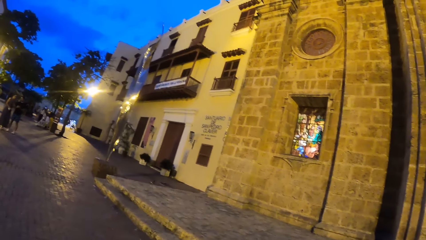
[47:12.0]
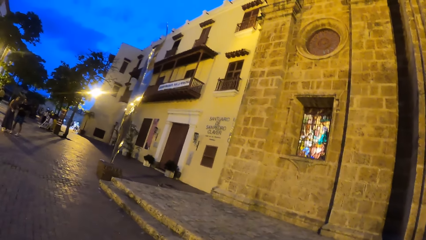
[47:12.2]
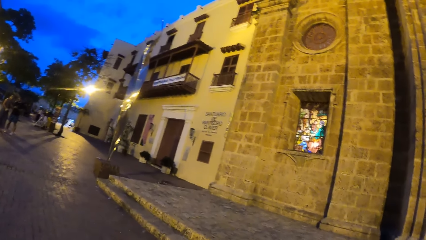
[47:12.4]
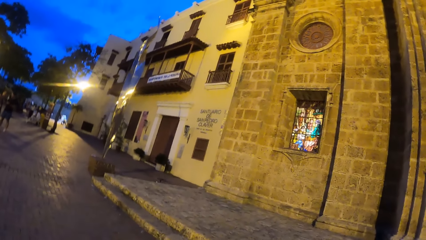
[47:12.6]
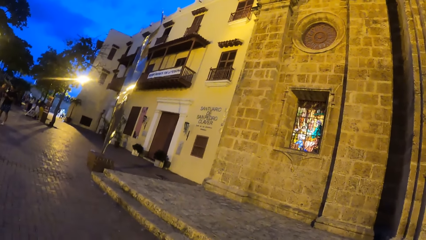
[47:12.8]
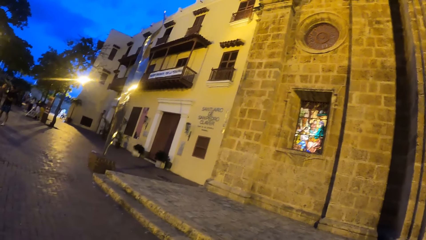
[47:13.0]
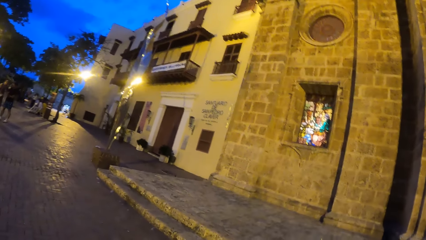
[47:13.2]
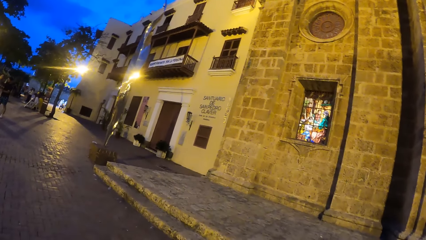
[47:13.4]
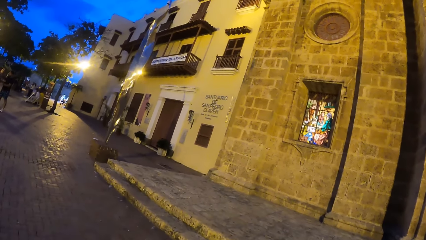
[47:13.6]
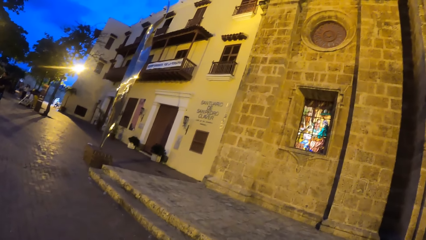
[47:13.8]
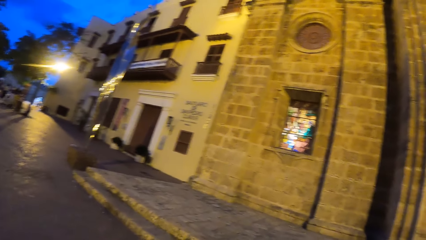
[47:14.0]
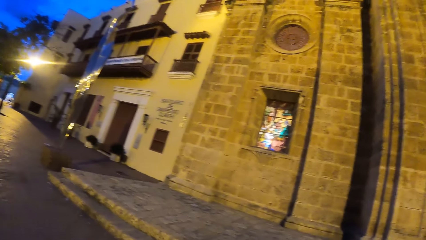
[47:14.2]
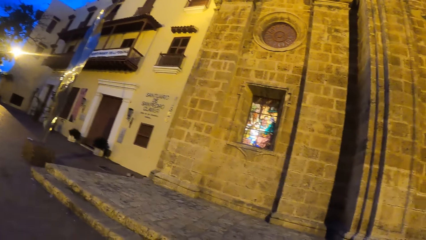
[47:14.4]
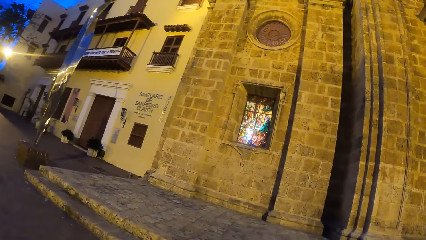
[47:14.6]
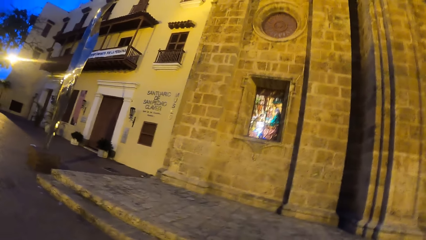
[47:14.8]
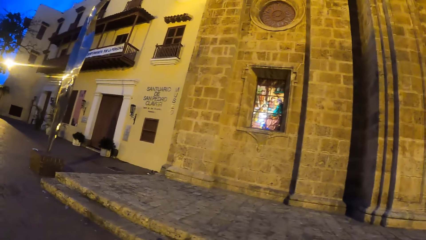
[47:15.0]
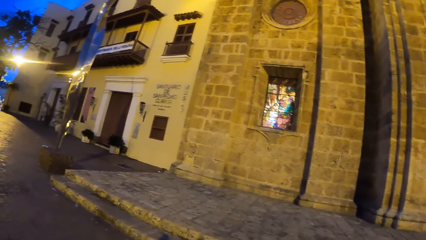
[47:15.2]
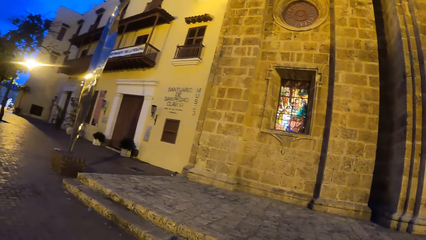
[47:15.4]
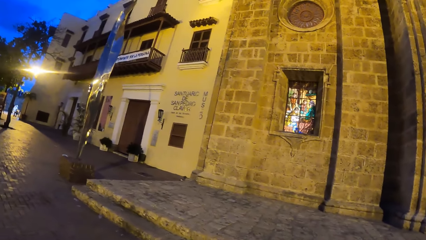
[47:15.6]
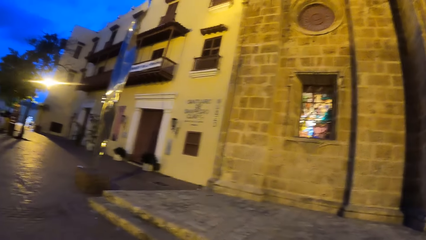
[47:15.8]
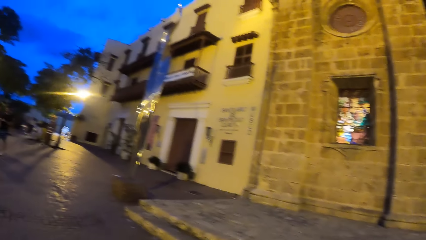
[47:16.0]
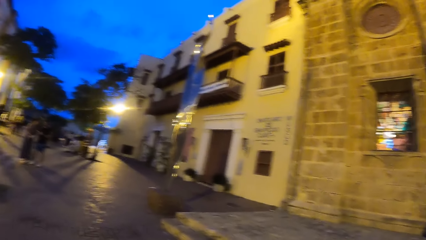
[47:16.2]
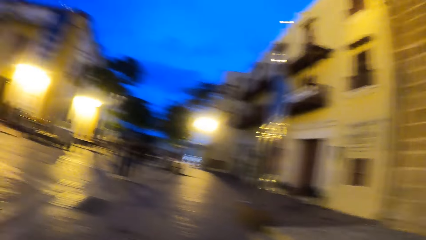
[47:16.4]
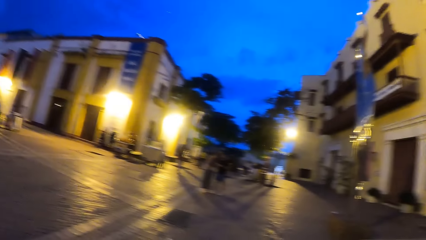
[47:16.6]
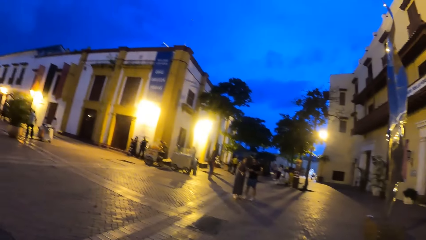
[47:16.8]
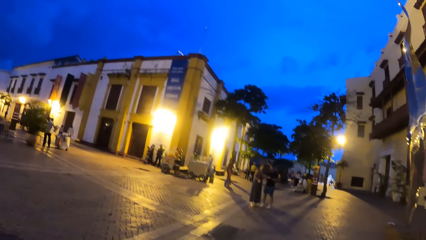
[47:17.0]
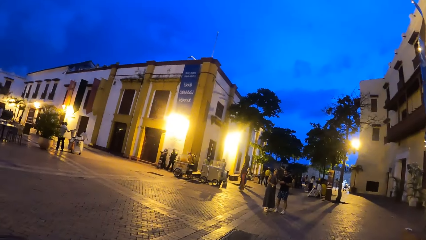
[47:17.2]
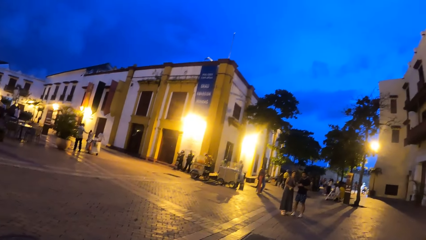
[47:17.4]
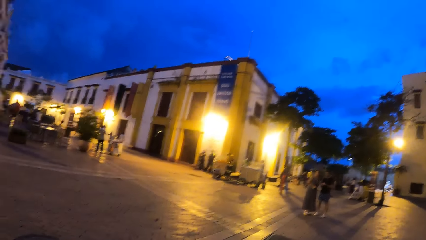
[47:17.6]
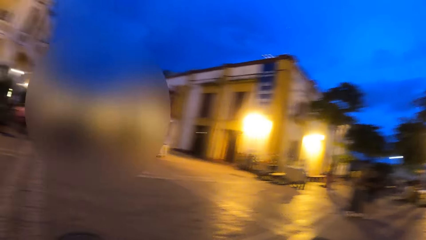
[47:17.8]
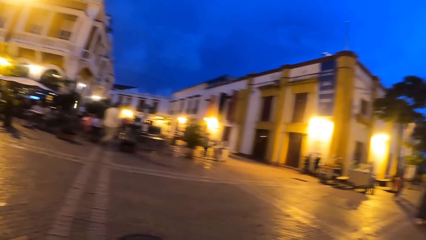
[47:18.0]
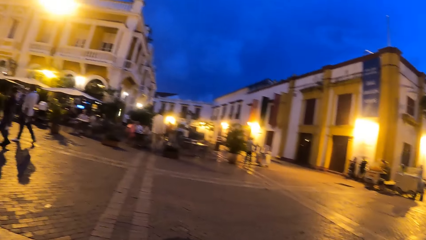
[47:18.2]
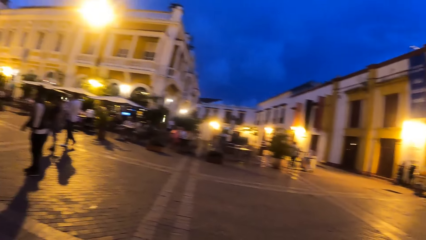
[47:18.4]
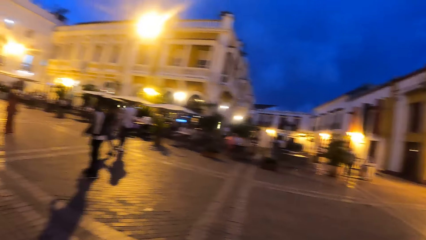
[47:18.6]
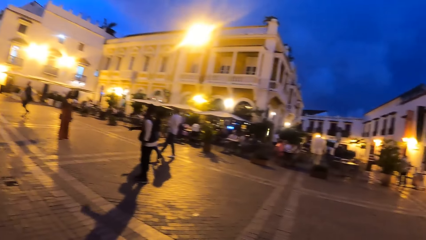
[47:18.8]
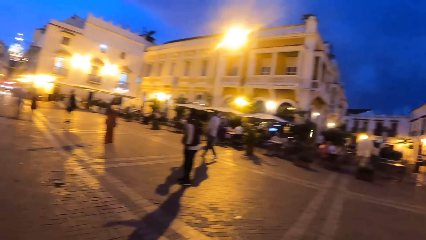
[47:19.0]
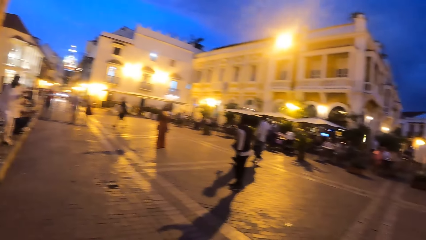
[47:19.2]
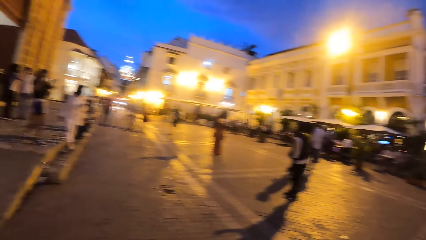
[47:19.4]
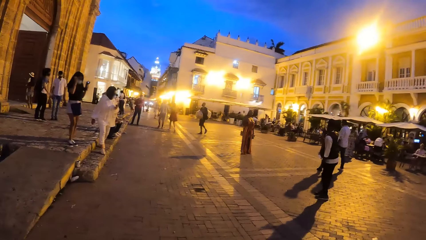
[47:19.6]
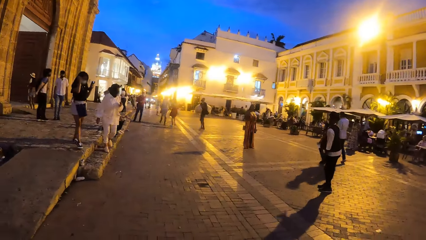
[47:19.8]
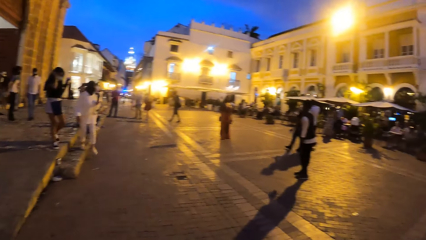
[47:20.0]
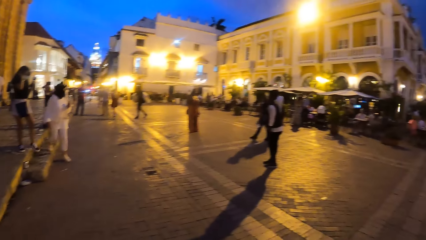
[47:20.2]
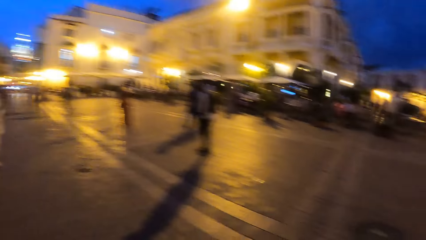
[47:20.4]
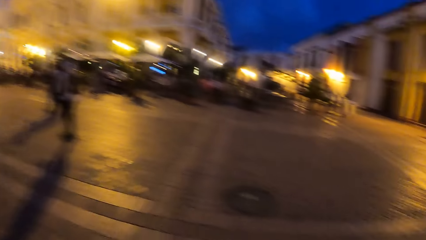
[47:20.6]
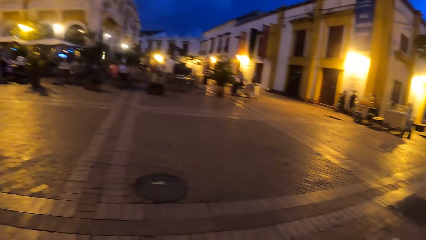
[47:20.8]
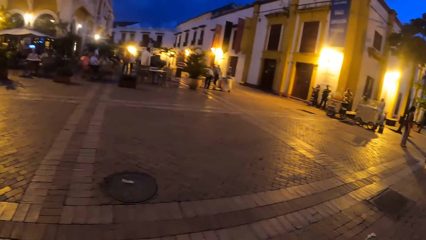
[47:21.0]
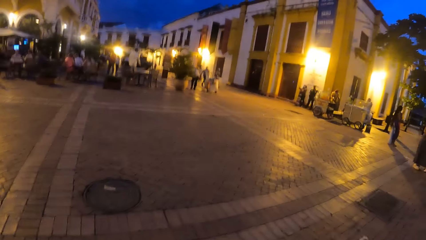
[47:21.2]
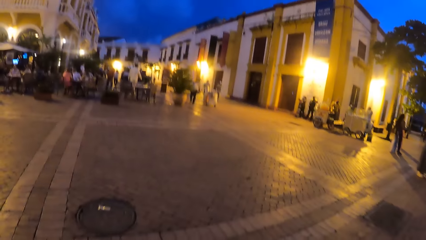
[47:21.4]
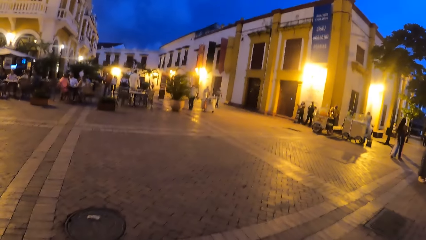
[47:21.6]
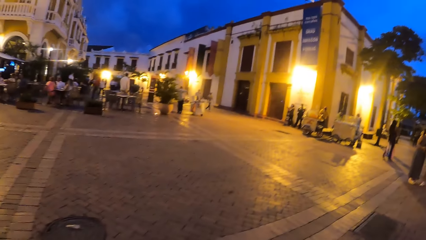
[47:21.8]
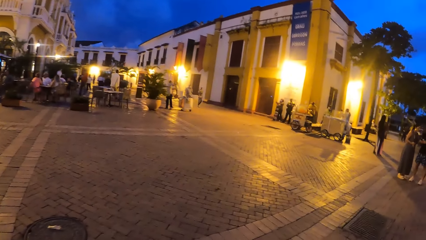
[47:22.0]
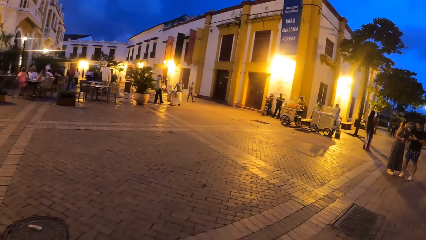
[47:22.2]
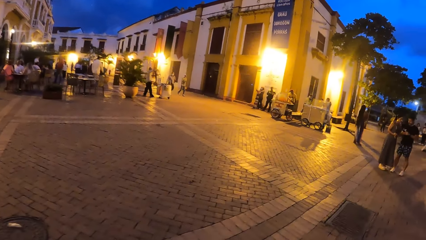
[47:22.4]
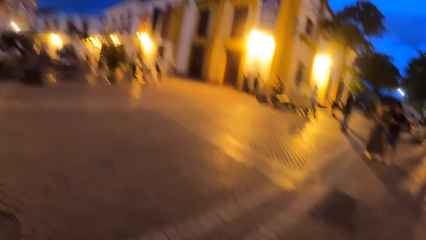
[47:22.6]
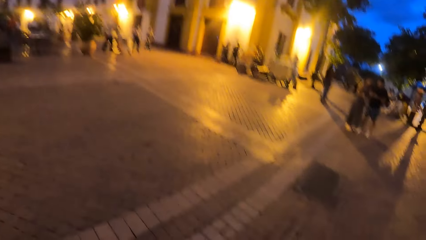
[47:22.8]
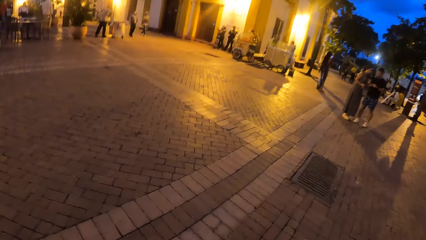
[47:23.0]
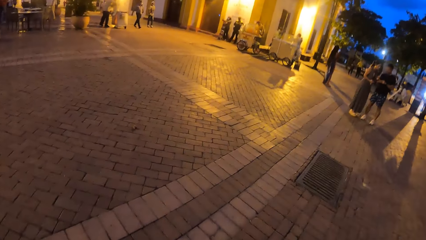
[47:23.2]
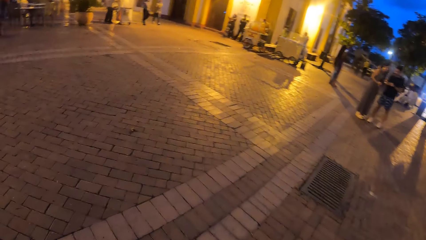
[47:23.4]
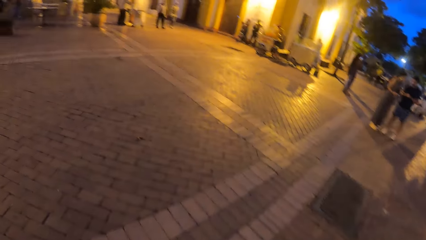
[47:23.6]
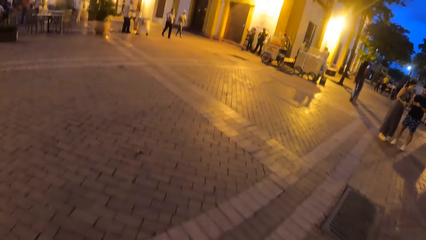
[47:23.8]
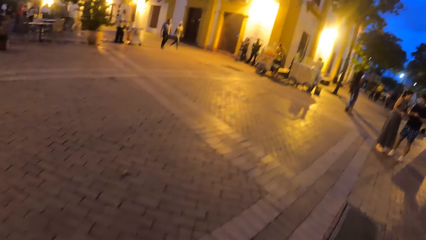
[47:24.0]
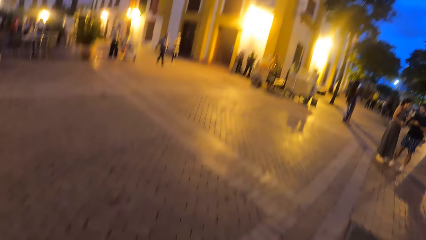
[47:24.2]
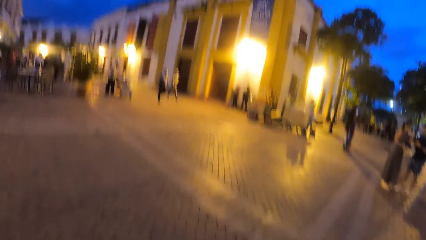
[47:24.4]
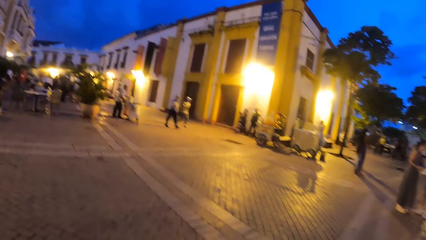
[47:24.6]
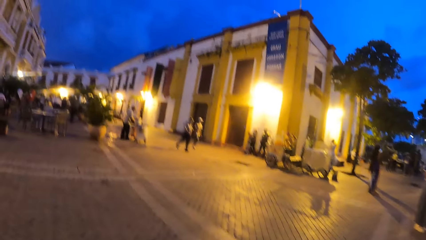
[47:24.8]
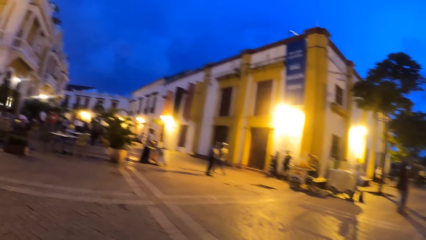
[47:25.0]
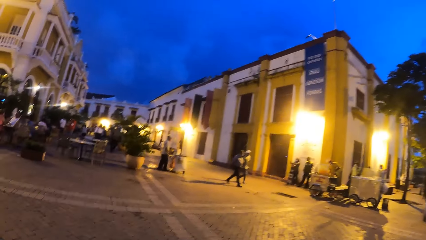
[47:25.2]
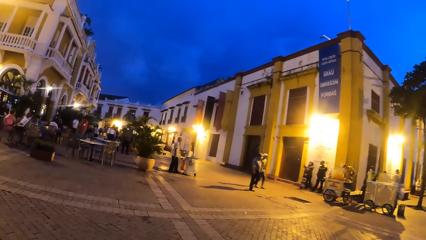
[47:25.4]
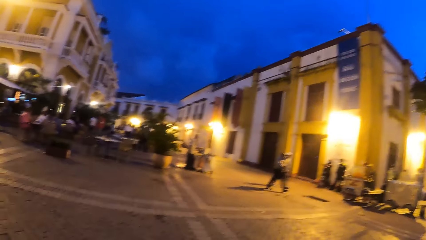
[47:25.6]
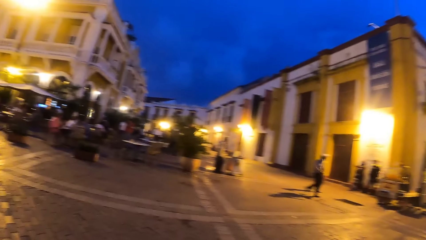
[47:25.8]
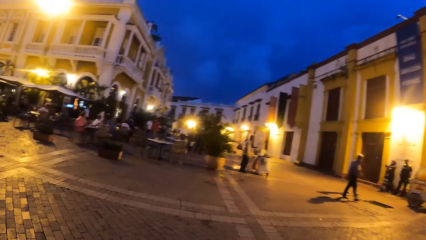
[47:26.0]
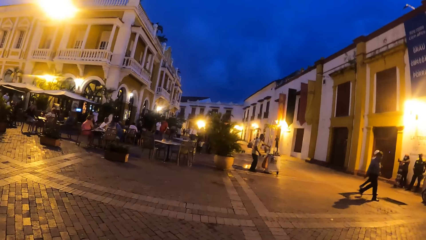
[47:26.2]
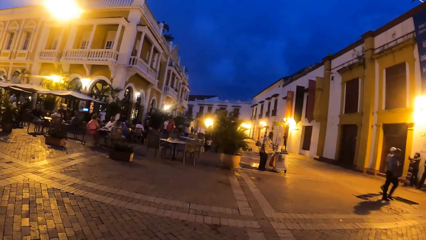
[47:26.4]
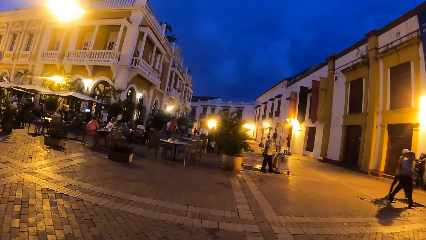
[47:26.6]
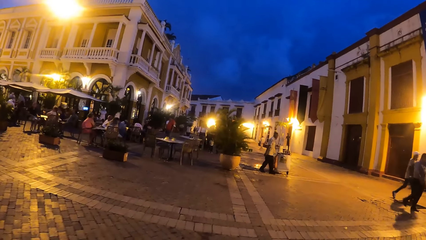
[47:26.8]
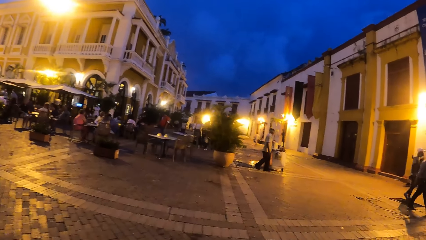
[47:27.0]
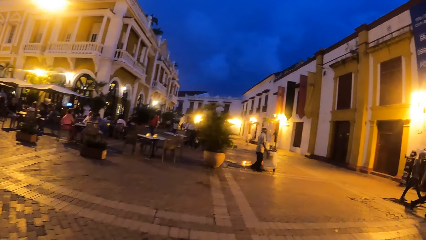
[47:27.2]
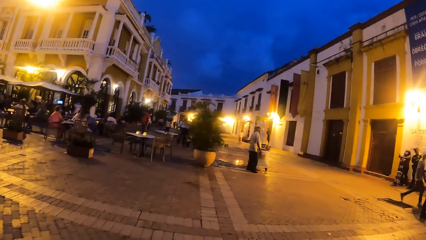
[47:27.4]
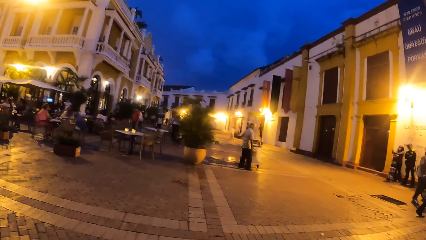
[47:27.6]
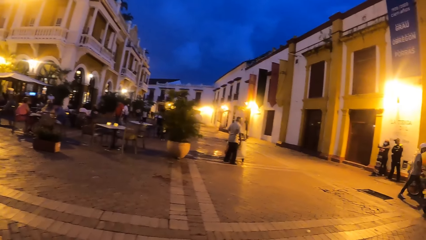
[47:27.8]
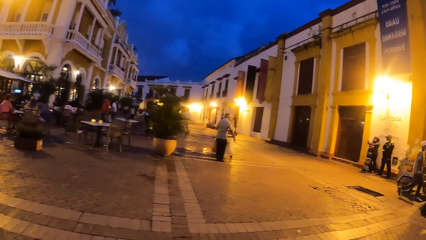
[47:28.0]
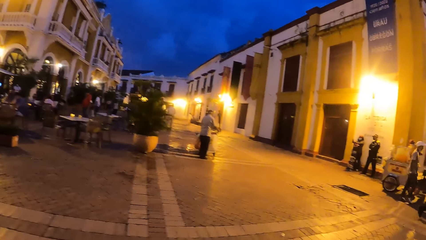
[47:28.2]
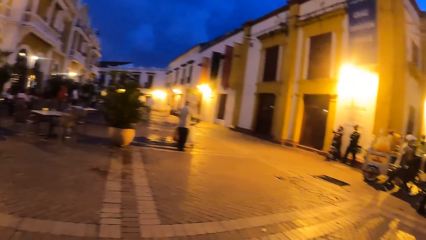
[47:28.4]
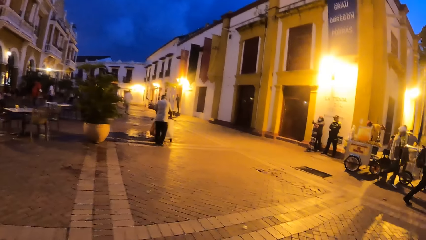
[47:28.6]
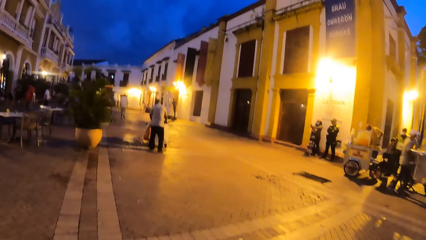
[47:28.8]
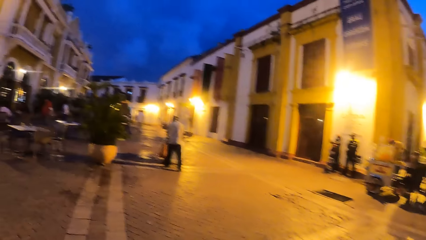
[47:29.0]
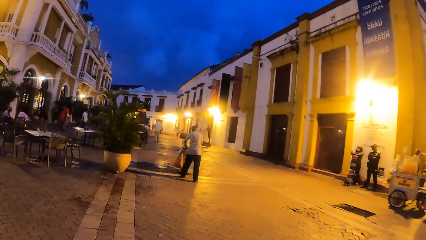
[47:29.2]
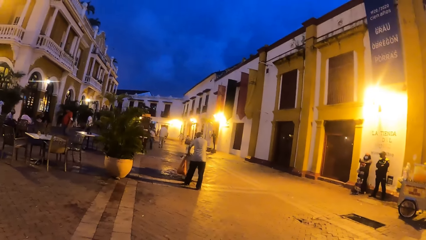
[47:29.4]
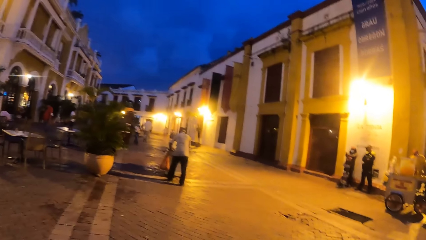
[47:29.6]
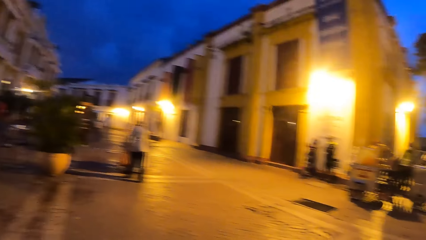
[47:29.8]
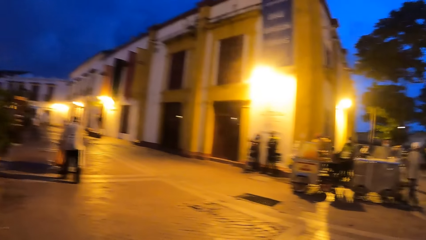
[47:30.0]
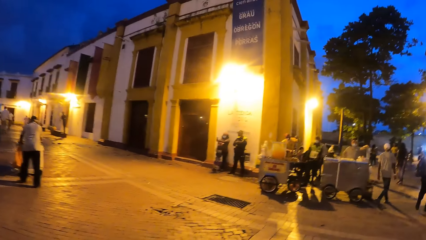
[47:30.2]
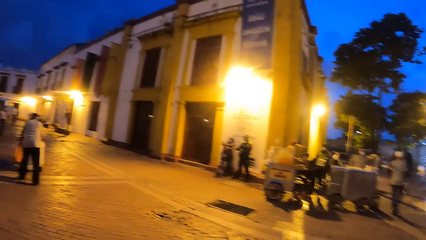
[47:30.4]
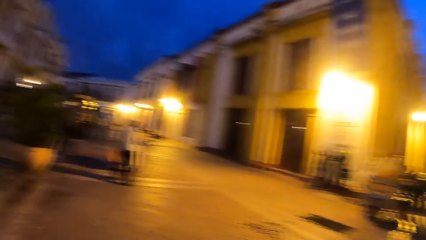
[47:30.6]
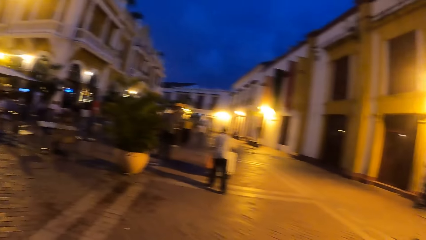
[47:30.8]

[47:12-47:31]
The camera wearer walks down the square.
